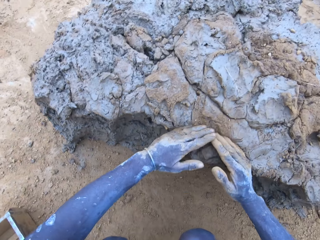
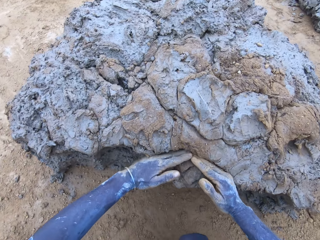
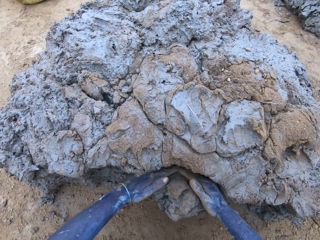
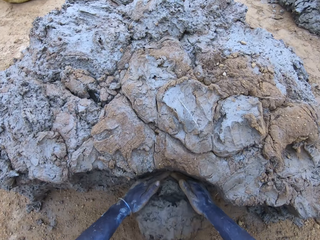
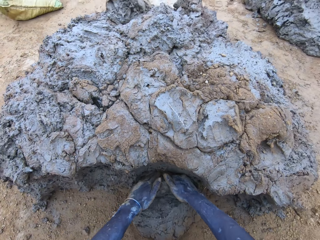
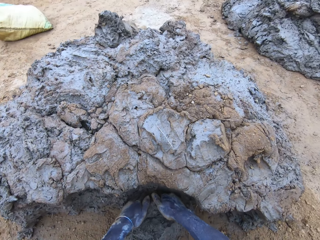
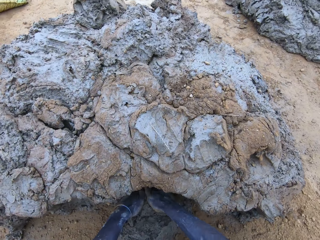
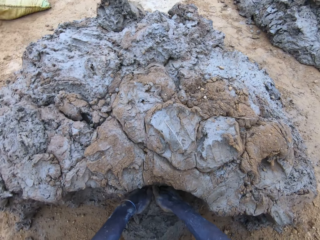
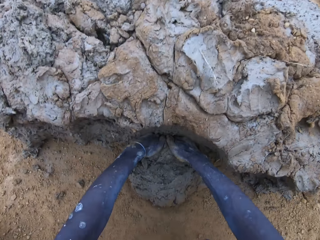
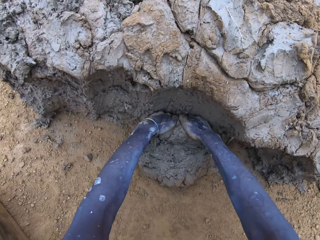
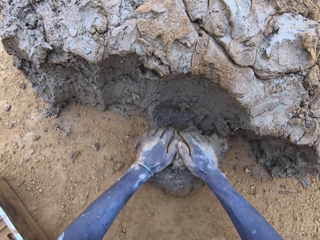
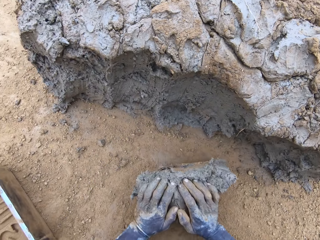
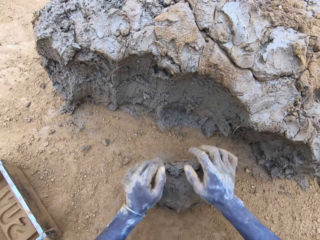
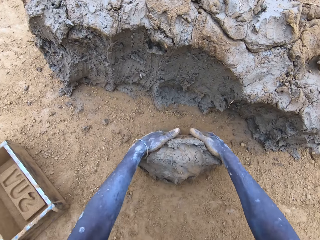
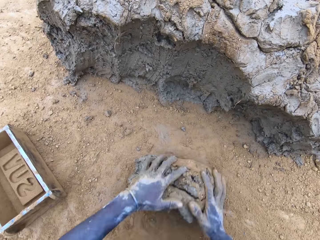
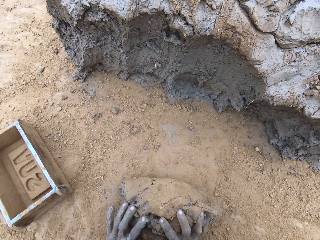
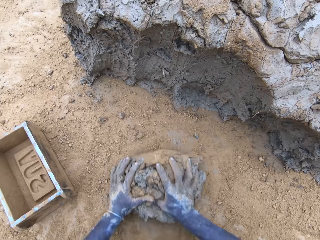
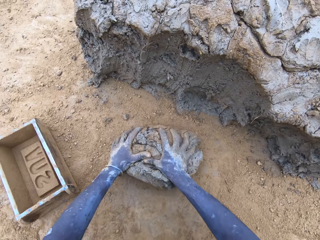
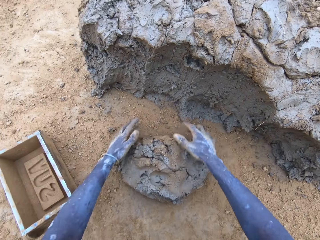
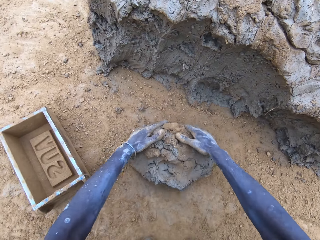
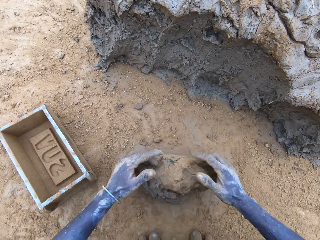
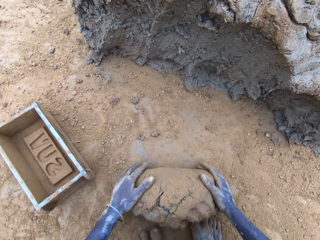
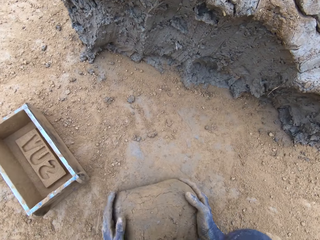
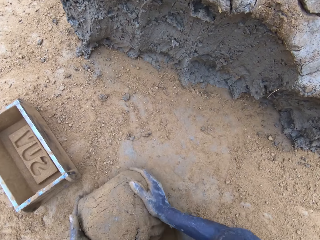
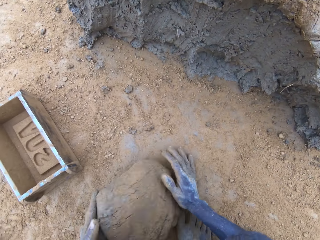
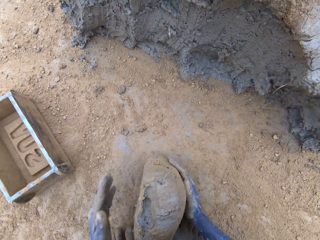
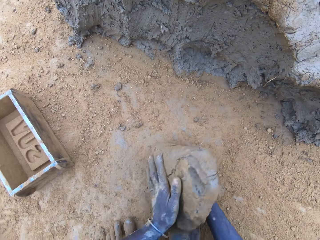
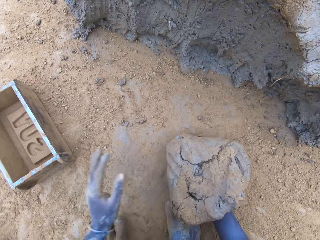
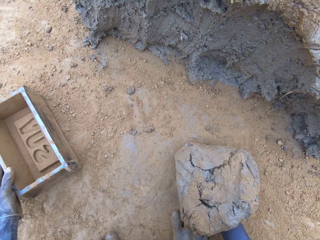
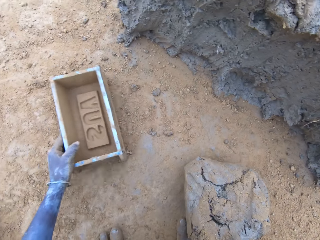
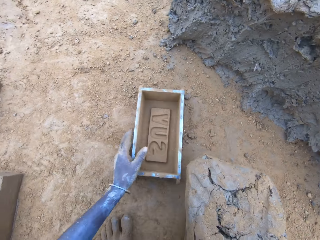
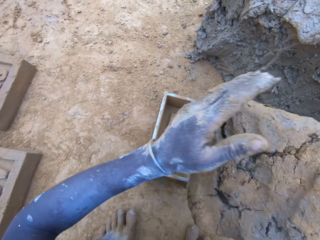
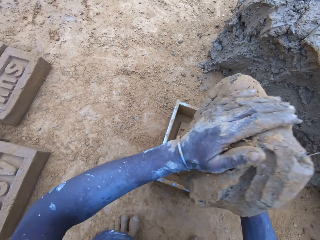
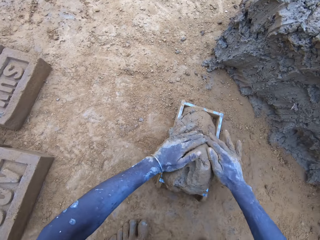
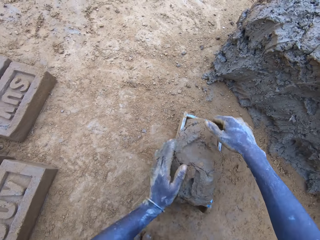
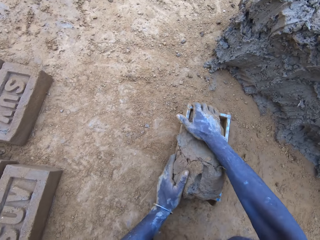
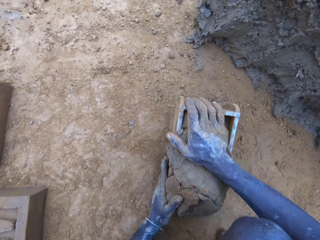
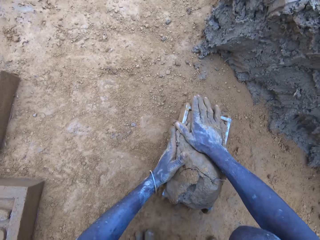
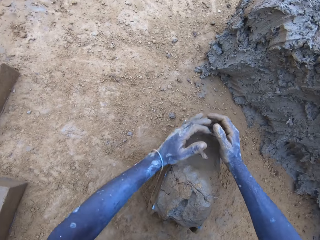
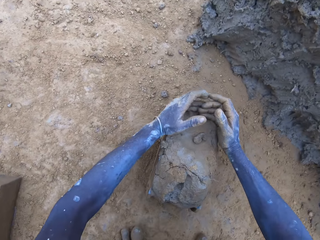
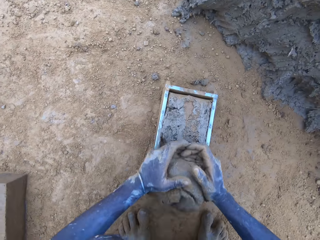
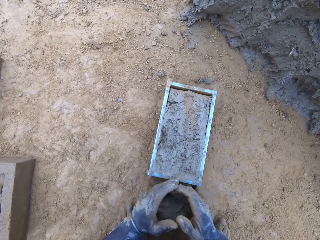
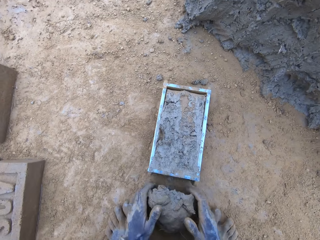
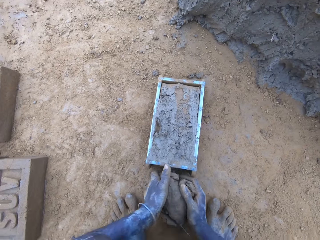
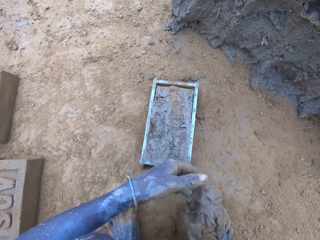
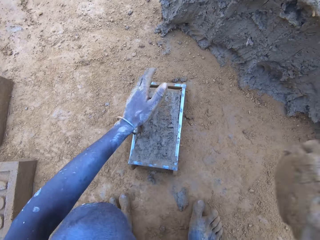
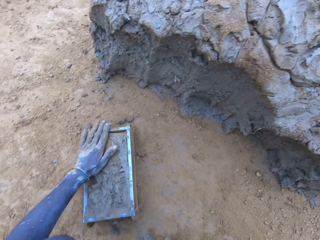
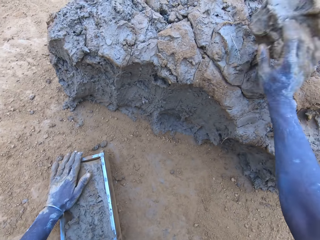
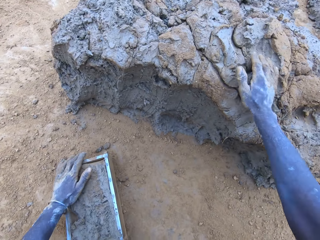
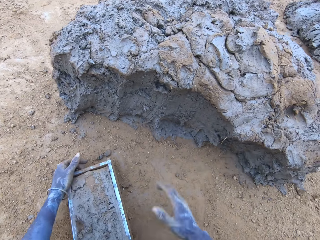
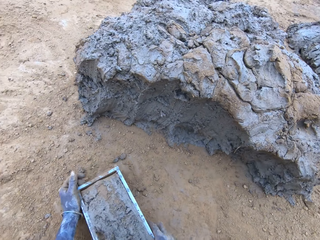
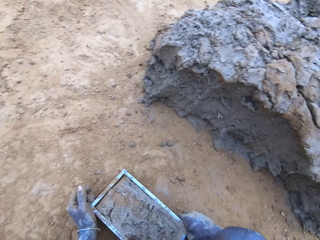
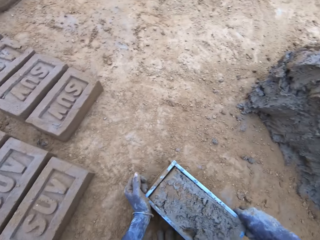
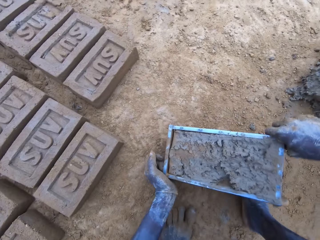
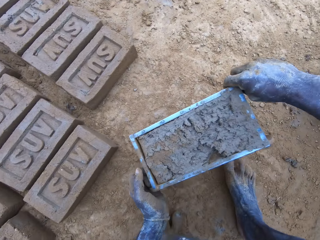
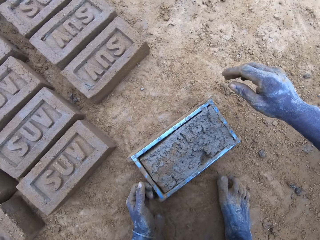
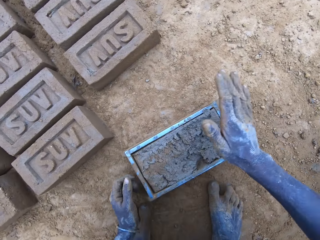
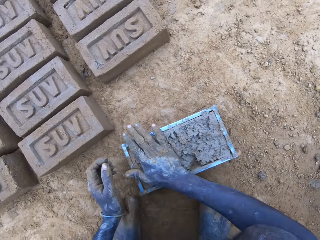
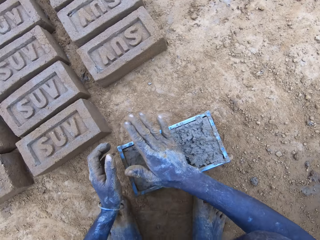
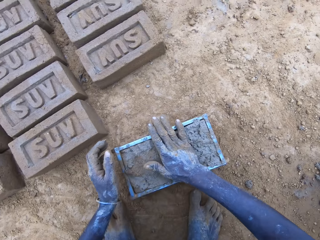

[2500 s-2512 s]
The camera wearer scoops mud. They cut the mud with hands. They roll the mud on the ground. They drag the wooden brick moulder. They put the mud in the wooden brick moulder. They press the mud in the wooden brick moulder. They remove the excess mud from the wooden brick moulder. They put the mud on the hill of mud. They drag the wooden brick moulder.

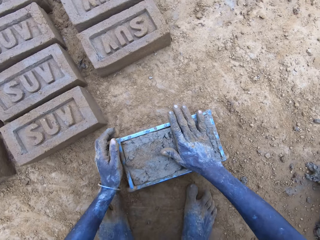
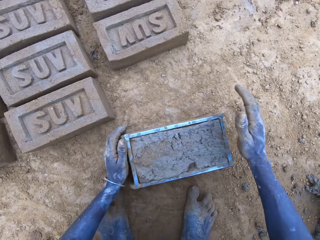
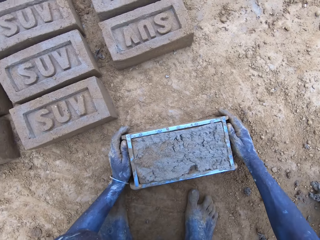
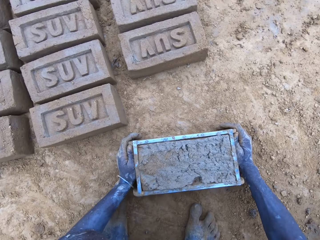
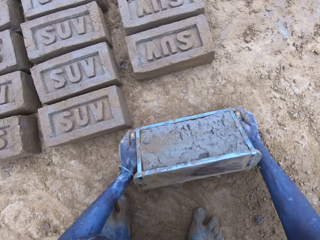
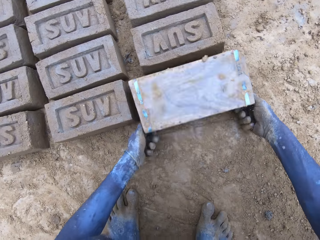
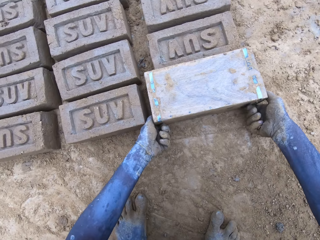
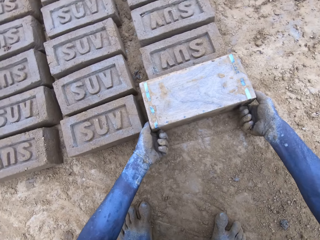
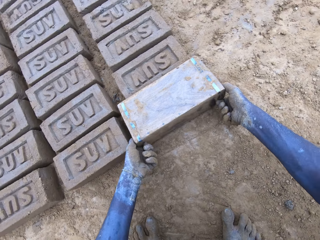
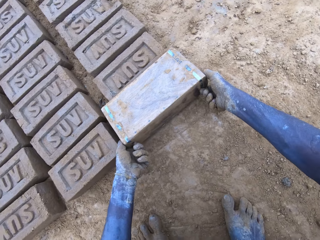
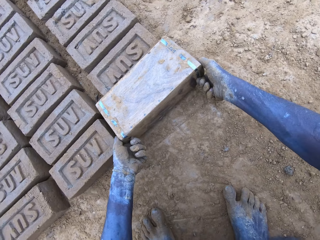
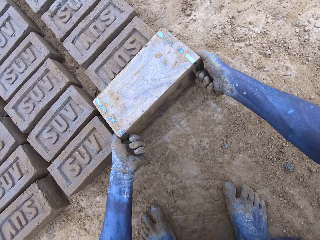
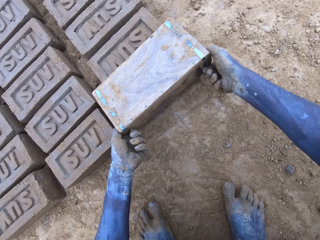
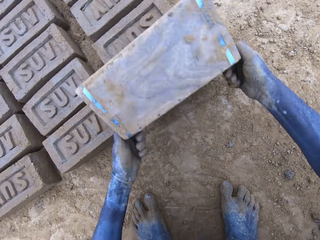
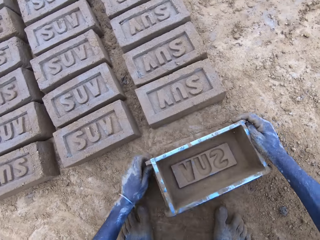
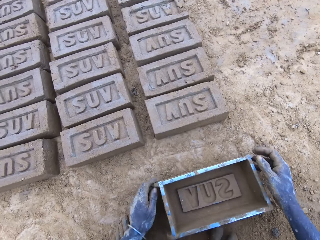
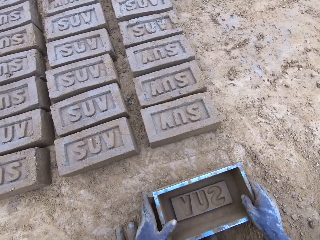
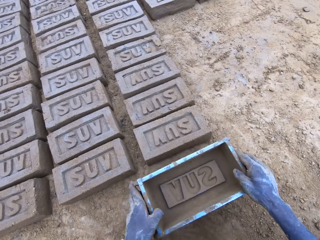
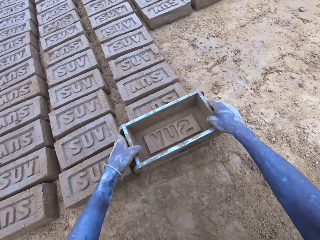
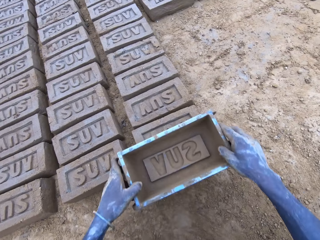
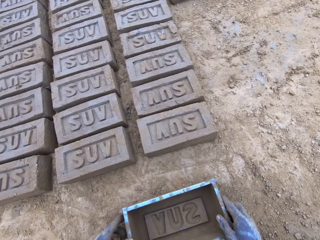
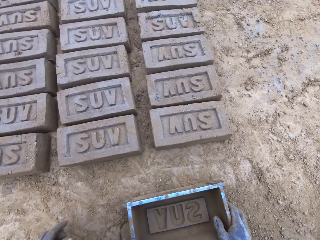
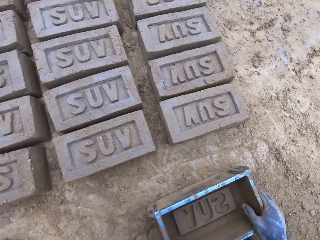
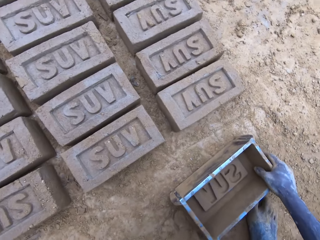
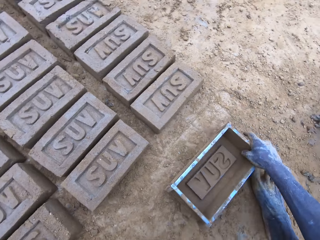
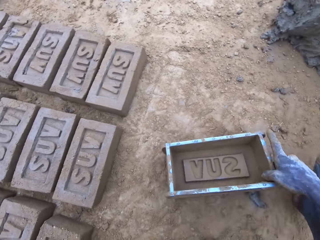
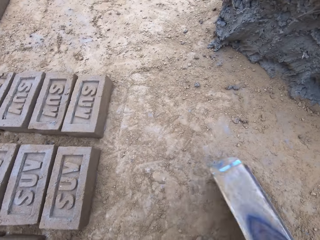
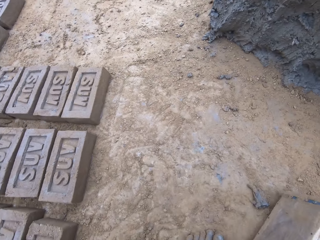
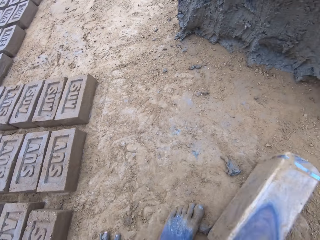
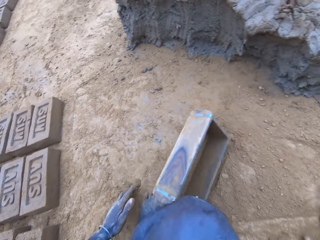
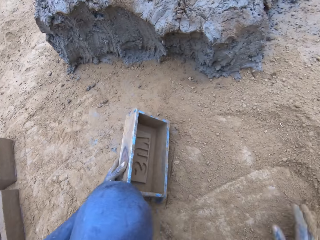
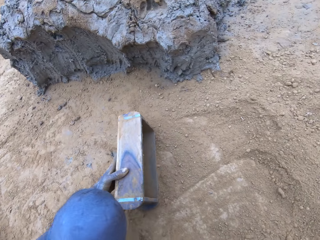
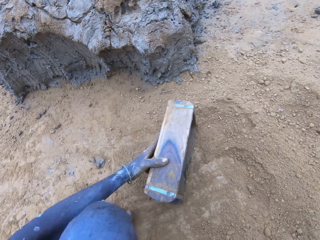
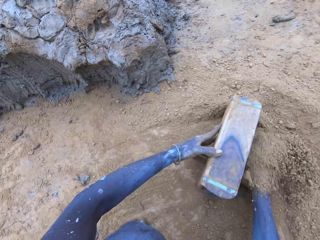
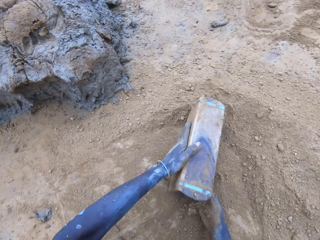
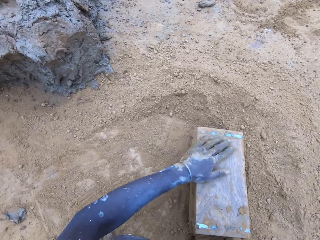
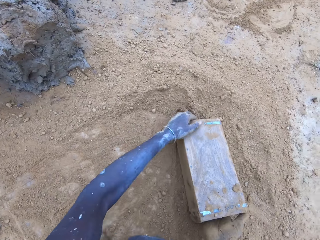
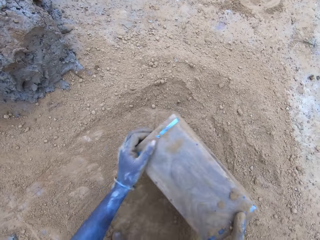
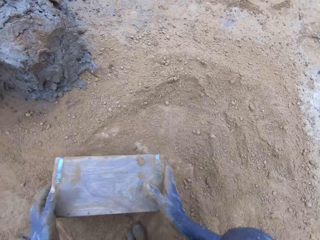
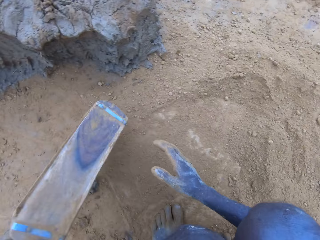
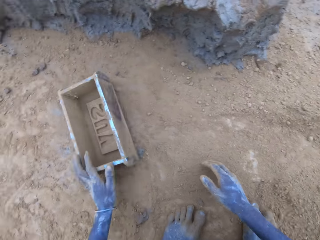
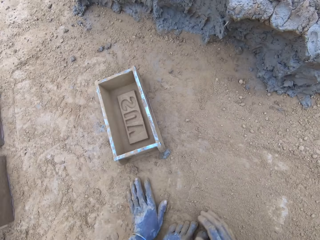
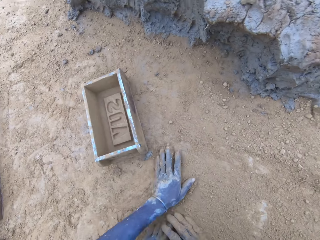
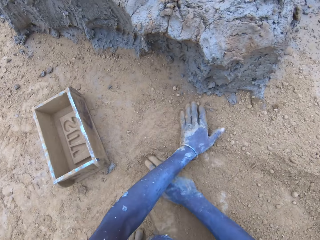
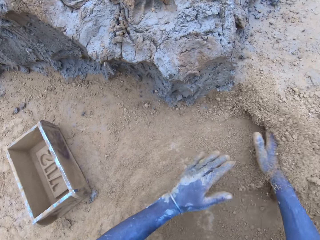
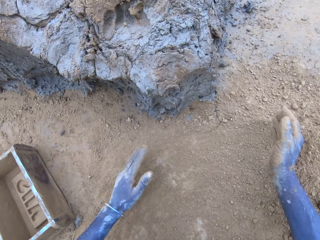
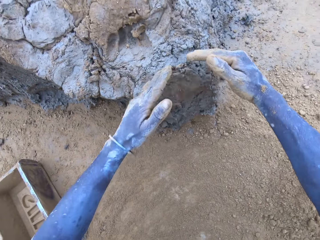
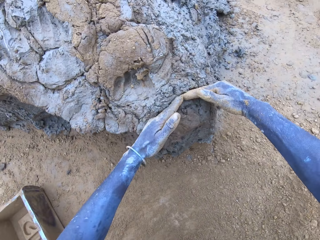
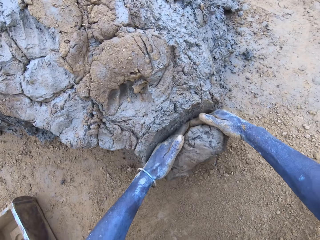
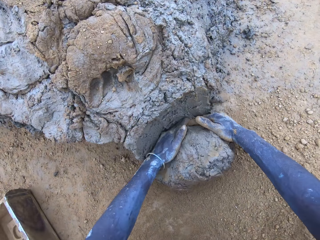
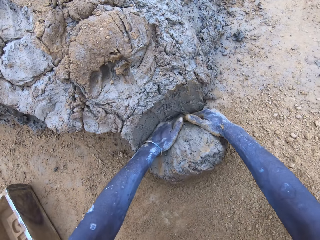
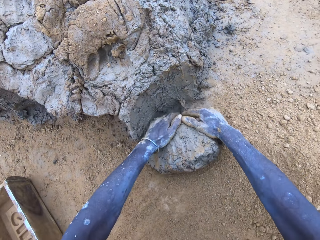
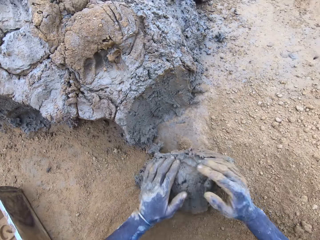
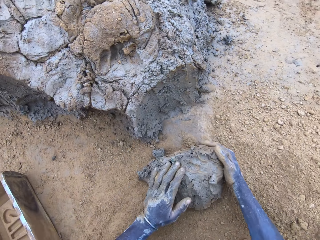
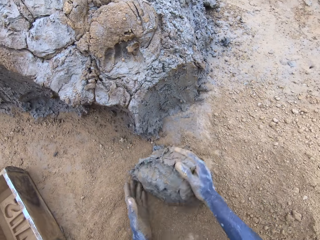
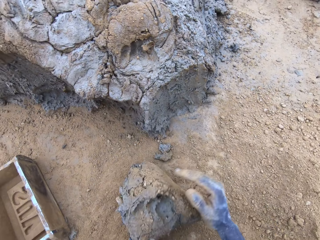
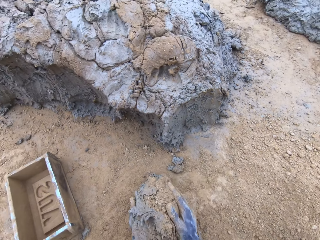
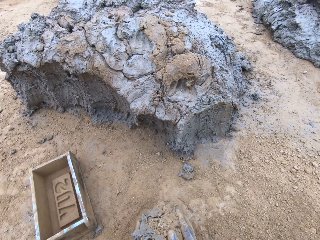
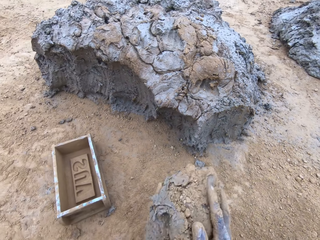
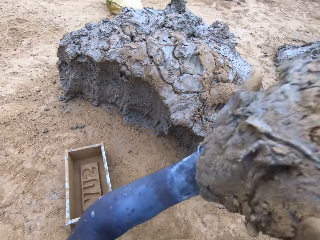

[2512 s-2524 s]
The camera wearer pours the mud in the wooden brick moulder on the ground. They turn the wooden brick moulder upside down. They flip back the wooden brick moulder to produce a mud brick. They put soil in the wooden brick moulder. They pour the soil from the wooden brick moulder. They put the wooden brick moulder on the ground. They scoop mud. They cut the mud with hands. They roll the mud on the ground.
